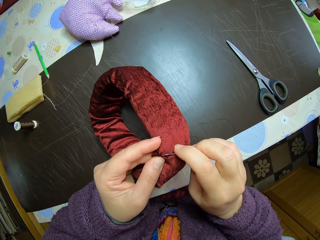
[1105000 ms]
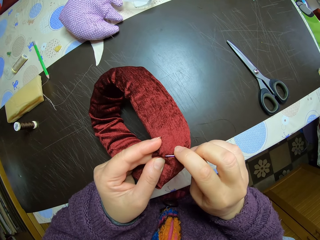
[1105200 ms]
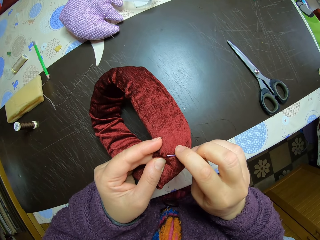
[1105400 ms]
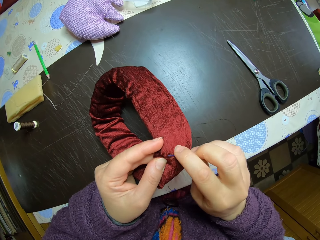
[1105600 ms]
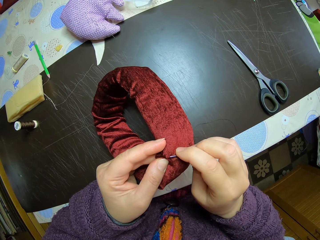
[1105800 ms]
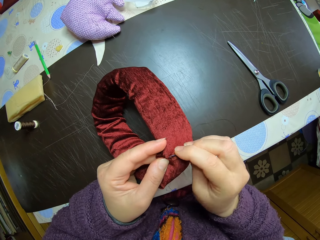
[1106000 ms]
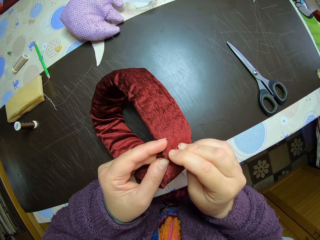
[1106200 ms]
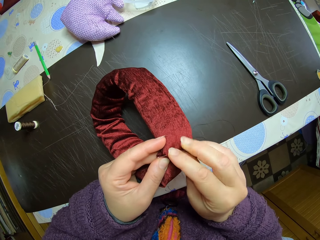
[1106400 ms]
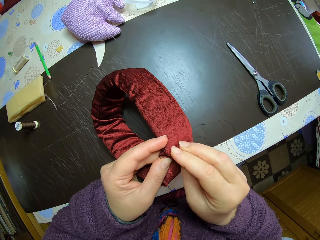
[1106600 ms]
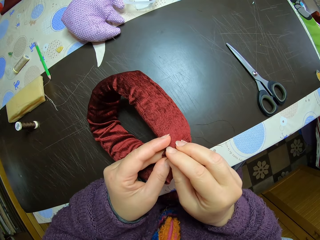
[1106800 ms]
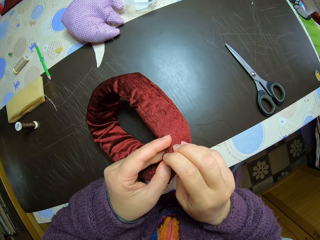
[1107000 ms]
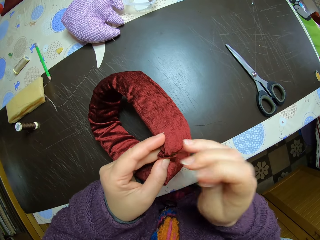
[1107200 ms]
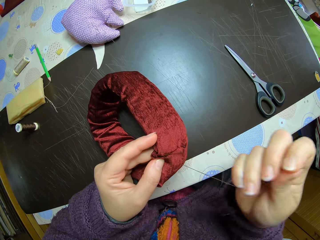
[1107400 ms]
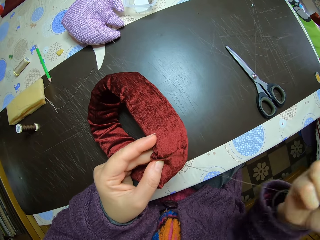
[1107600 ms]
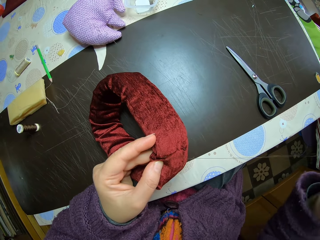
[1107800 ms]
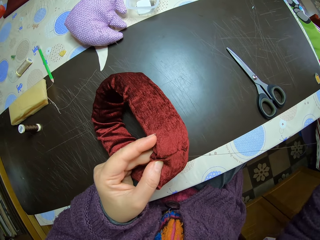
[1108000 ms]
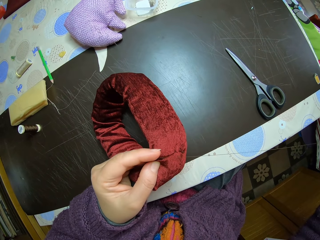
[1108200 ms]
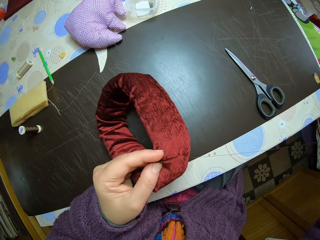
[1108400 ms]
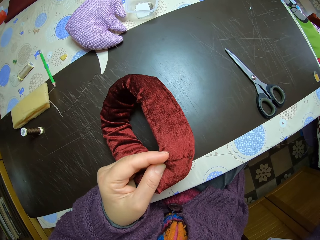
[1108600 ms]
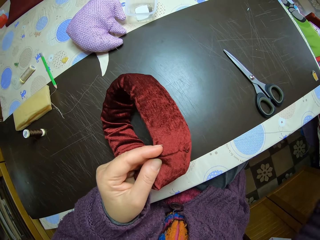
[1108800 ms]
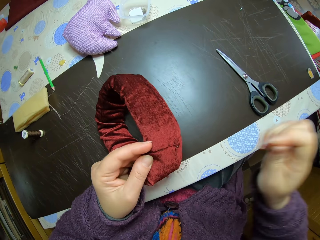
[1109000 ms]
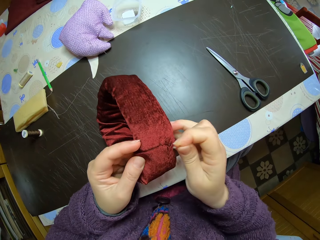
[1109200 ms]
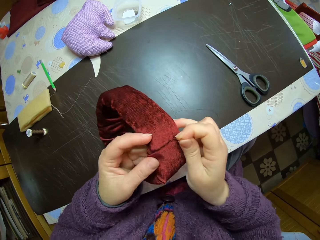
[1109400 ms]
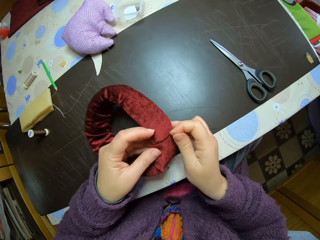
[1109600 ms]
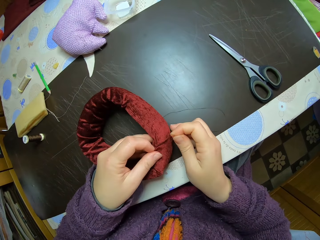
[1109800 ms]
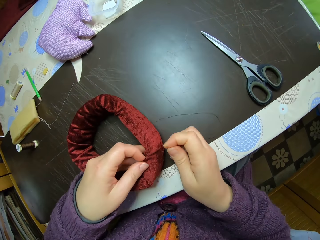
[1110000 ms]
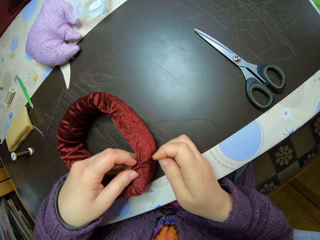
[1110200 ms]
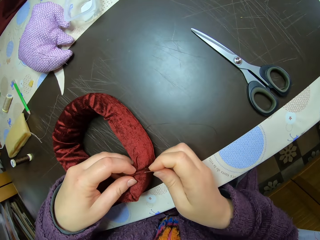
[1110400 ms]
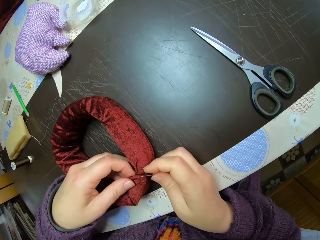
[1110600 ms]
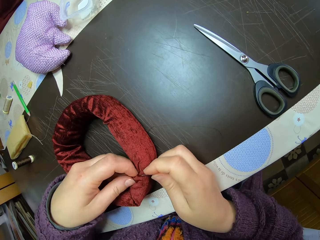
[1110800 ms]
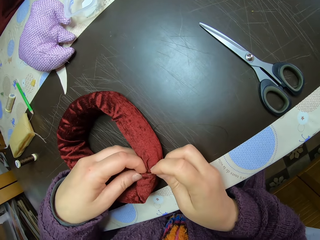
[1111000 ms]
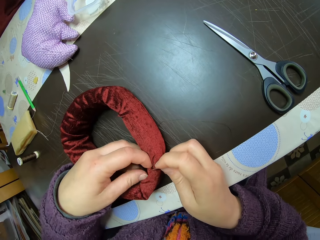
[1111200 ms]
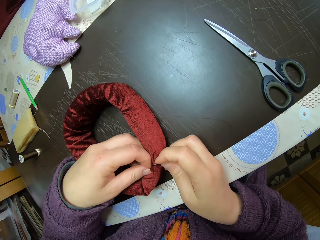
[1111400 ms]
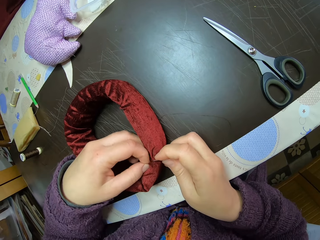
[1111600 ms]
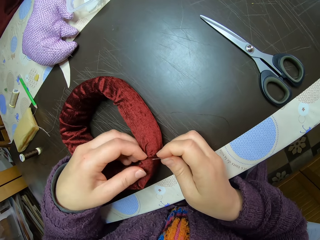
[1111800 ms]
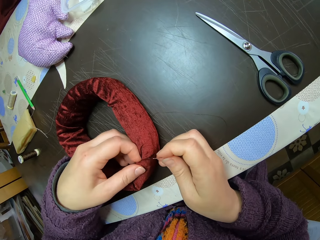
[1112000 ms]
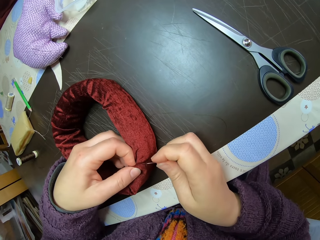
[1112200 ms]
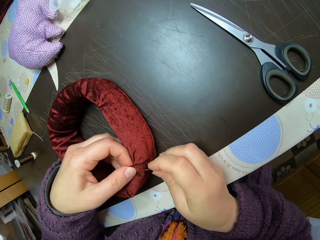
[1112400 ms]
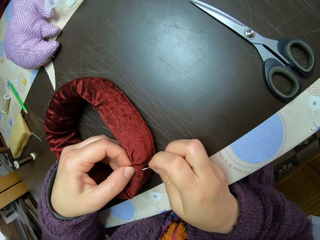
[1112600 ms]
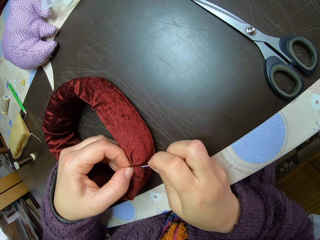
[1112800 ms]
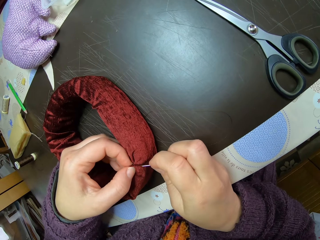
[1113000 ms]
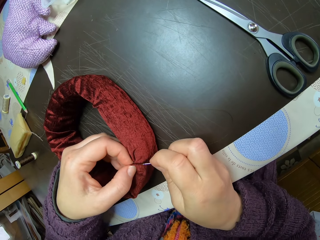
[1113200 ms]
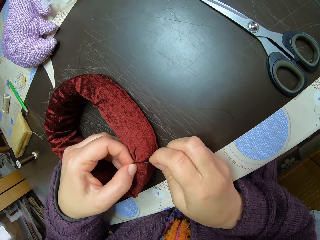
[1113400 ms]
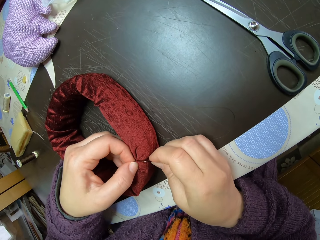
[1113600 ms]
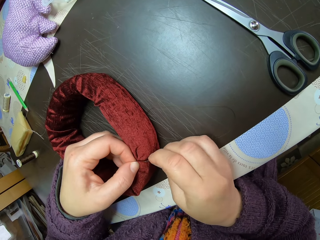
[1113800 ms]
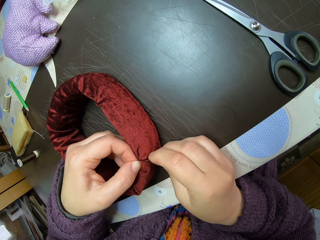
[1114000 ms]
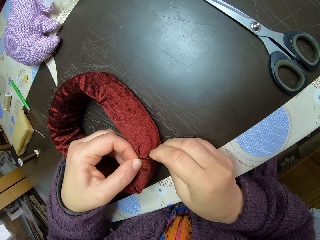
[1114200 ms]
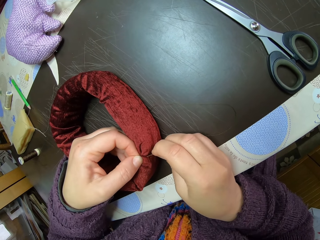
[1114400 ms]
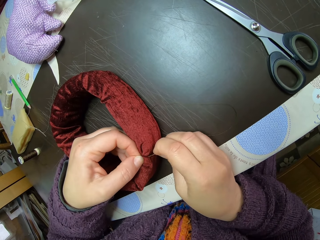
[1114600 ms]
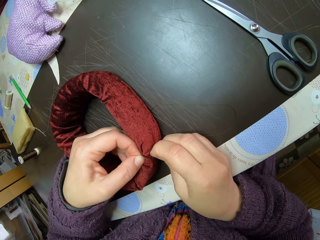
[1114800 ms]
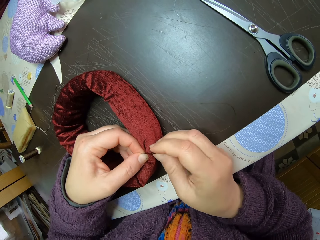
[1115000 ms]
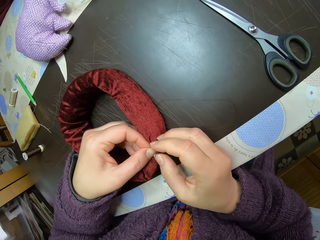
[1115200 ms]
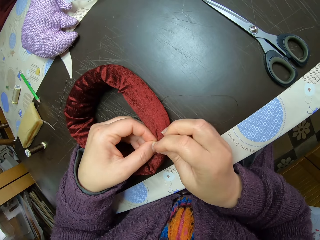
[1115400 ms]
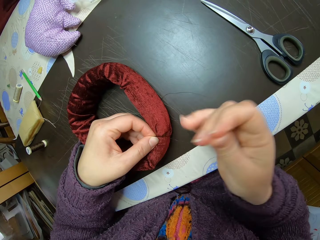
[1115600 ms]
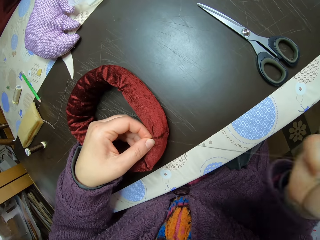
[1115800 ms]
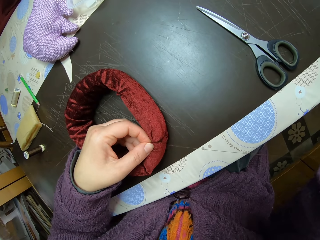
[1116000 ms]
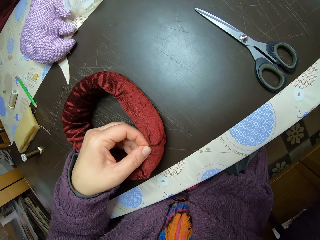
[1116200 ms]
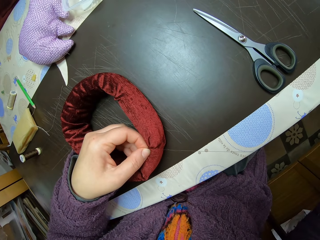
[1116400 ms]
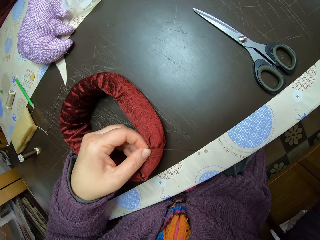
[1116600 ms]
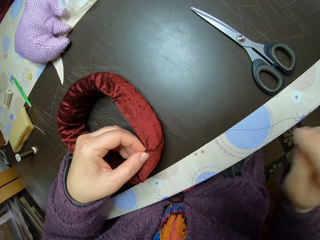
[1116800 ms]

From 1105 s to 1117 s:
The camera wearer drops the headband on the table. They sew the headband.

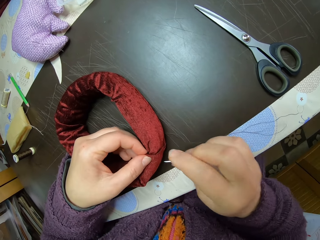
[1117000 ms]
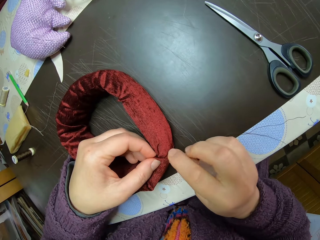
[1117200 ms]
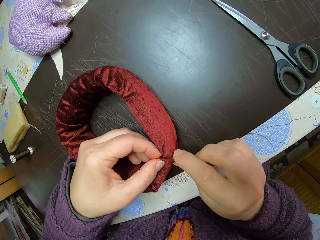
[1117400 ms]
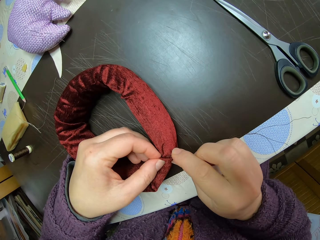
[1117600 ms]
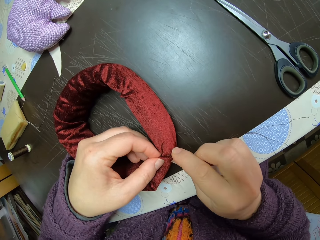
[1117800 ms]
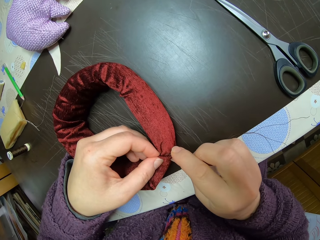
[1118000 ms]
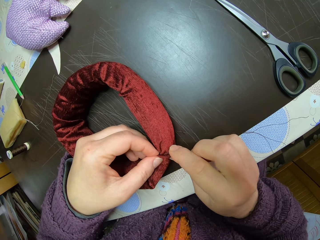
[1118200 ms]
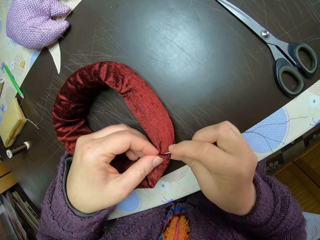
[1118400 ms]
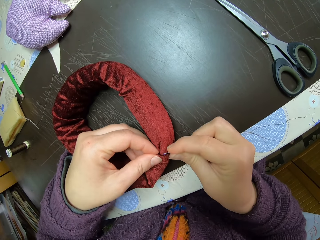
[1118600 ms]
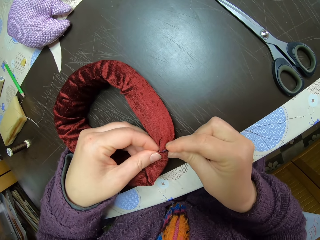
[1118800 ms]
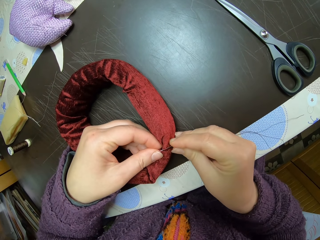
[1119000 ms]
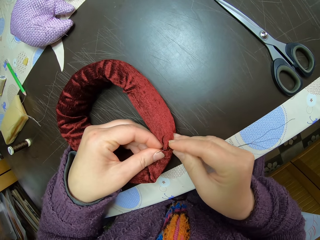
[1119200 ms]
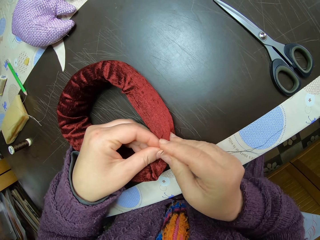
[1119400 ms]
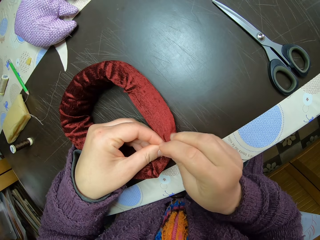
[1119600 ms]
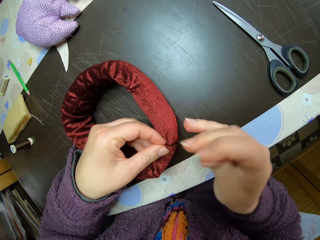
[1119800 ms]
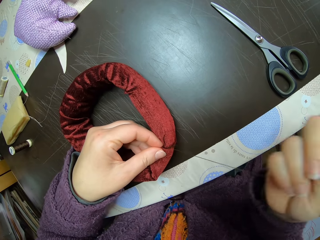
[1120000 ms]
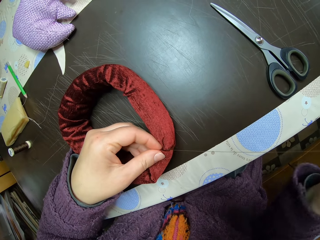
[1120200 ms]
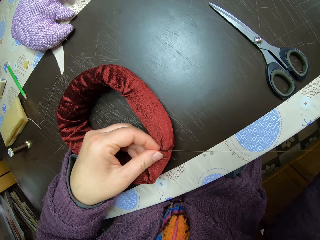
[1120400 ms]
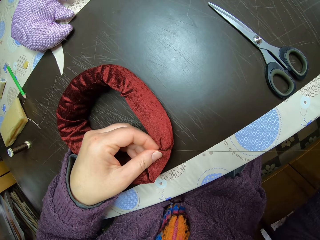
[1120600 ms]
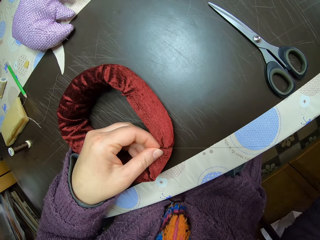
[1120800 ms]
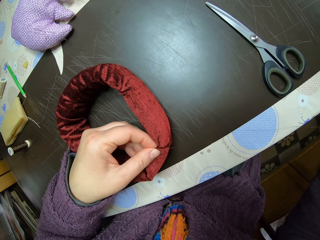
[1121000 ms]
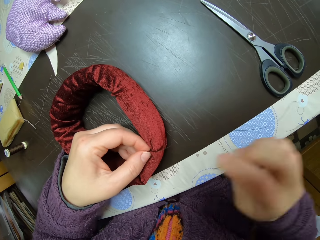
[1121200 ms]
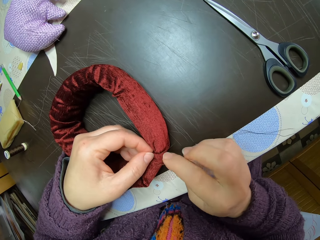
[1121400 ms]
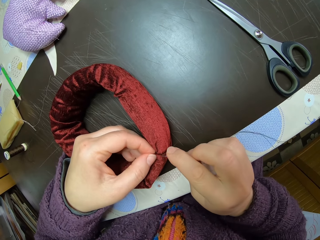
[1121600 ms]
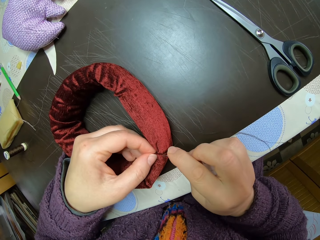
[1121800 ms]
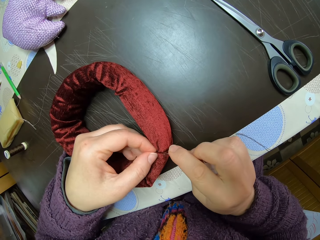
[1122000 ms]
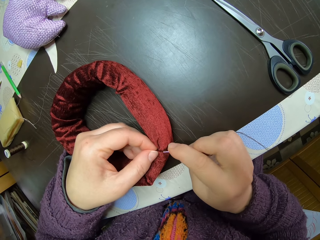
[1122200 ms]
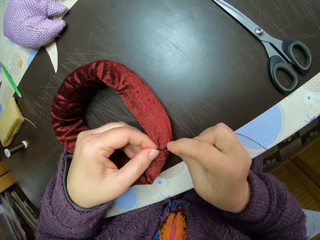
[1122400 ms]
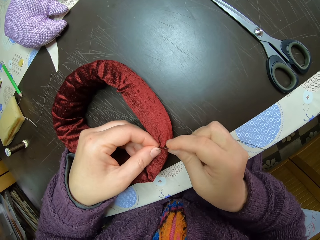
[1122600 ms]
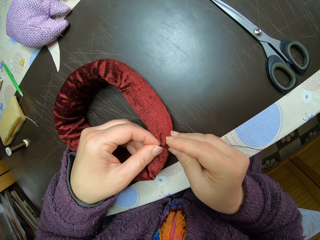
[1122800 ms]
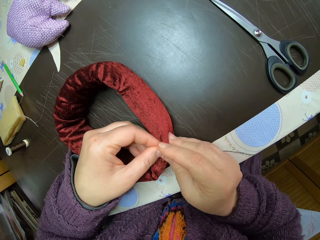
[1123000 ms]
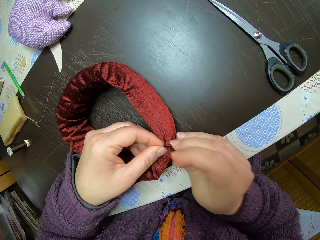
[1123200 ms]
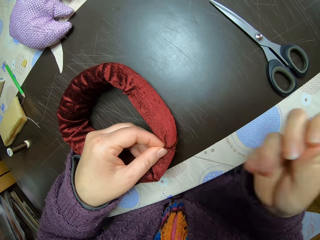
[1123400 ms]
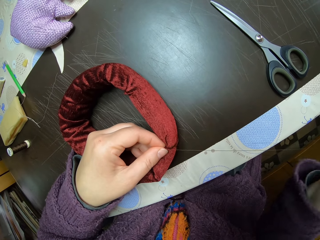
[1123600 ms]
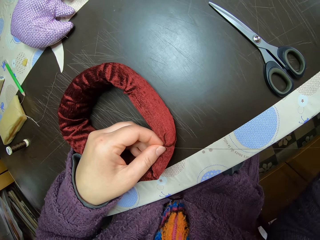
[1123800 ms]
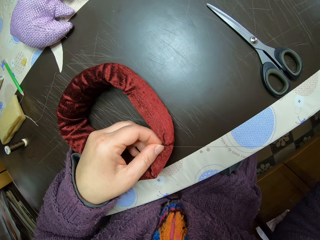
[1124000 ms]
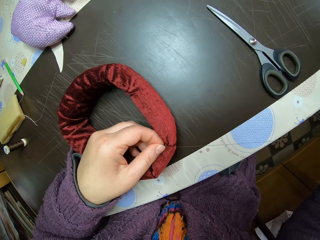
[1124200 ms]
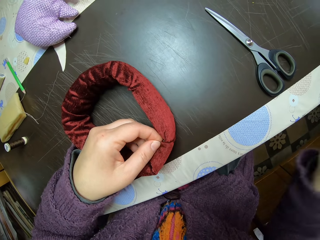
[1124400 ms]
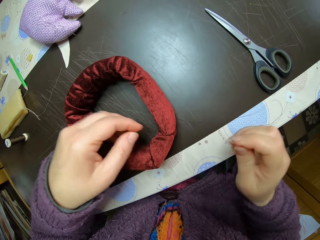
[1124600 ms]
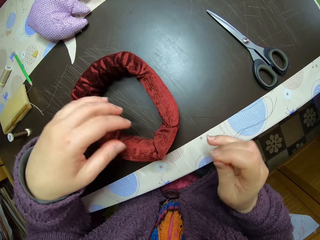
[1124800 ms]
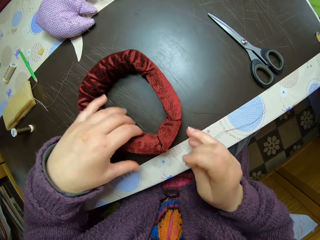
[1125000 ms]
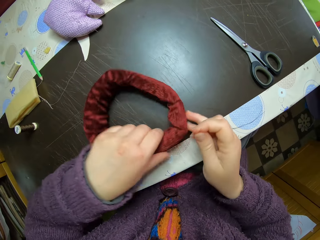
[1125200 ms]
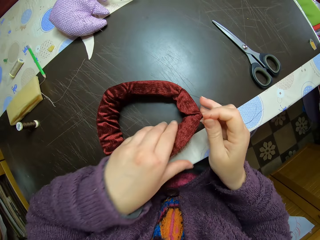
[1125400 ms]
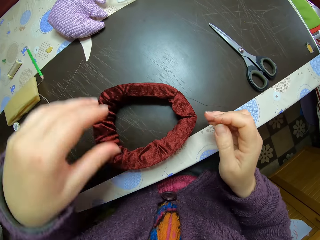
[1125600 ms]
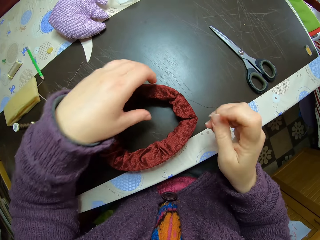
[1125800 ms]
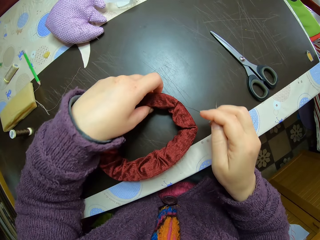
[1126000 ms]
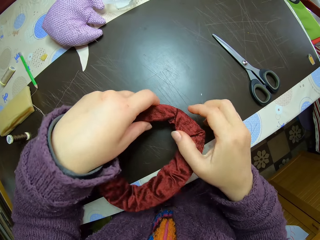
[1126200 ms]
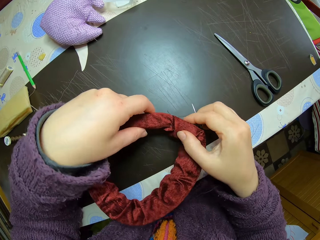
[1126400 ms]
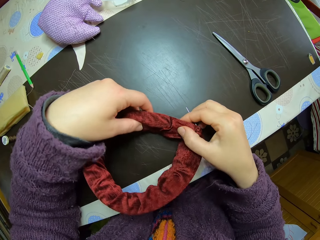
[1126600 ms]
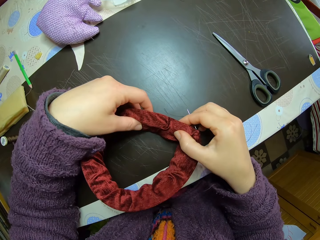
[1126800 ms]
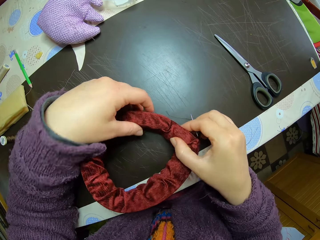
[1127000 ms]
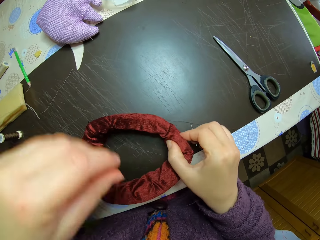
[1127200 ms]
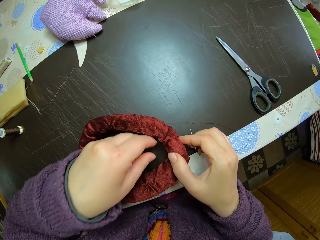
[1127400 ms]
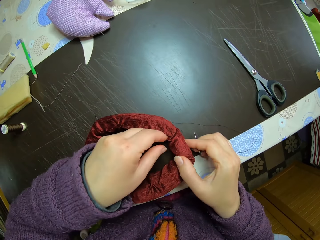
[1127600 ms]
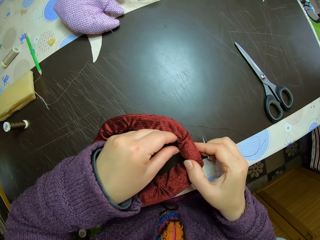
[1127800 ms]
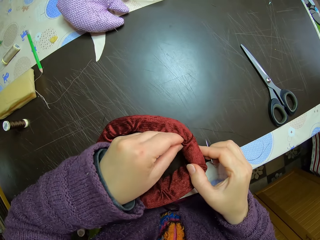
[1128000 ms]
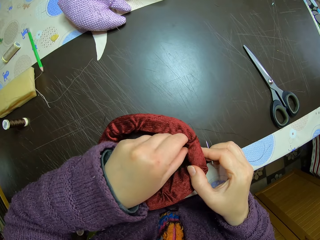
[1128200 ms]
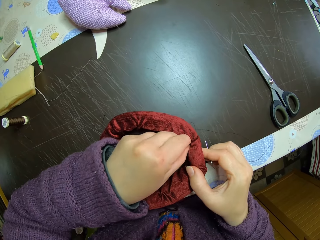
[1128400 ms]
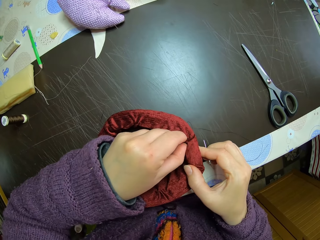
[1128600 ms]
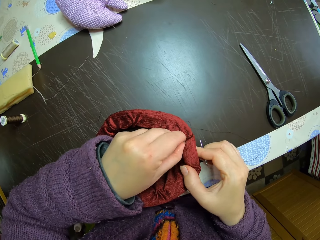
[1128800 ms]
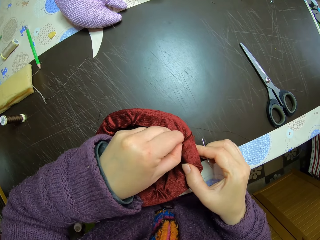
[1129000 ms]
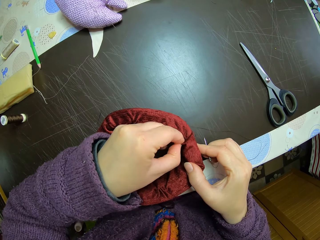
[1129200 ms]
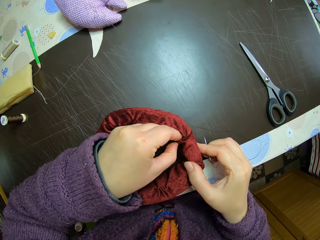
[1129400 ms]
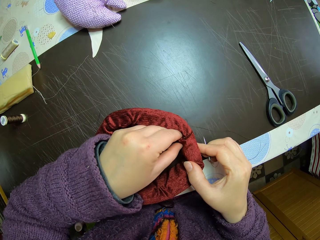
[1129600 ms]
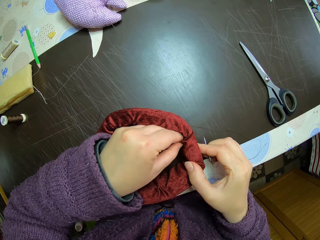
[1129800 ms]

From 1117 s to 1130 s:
The camera wearer turns the headband on the table. They adjust the headband.
